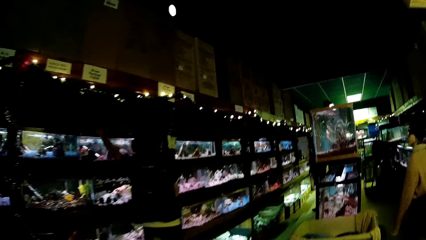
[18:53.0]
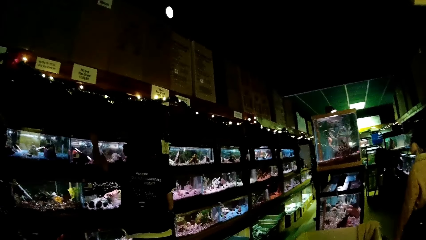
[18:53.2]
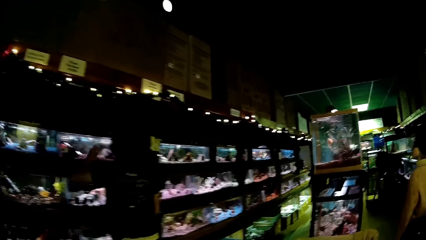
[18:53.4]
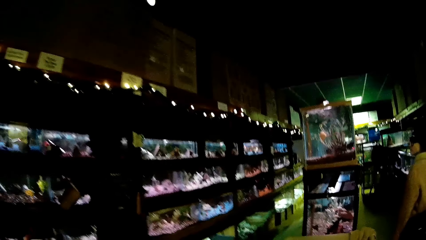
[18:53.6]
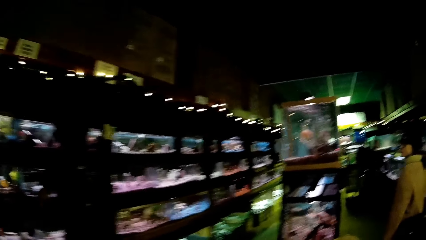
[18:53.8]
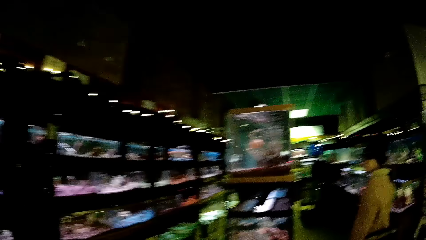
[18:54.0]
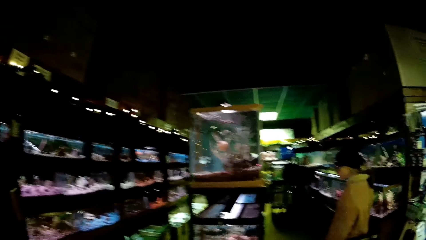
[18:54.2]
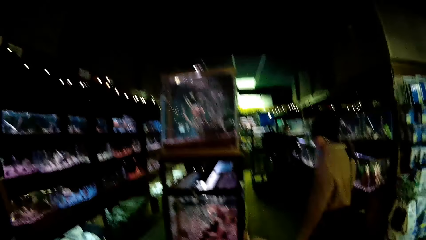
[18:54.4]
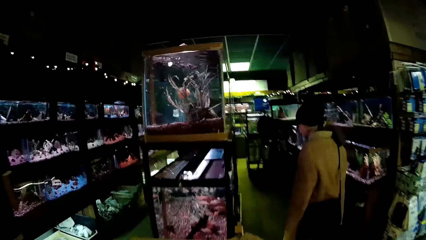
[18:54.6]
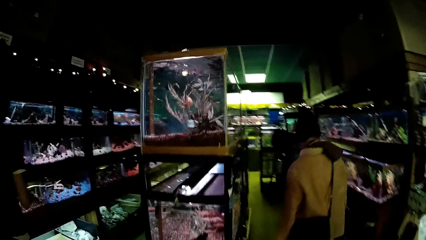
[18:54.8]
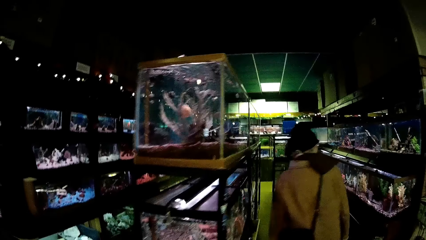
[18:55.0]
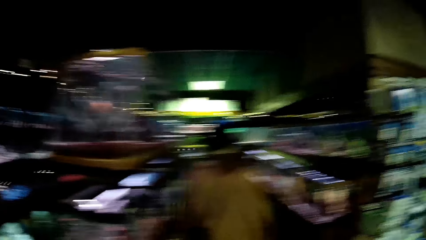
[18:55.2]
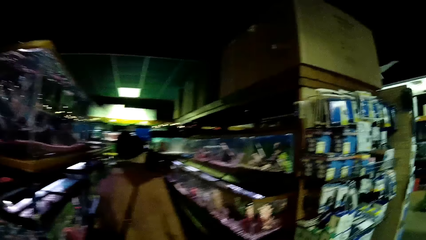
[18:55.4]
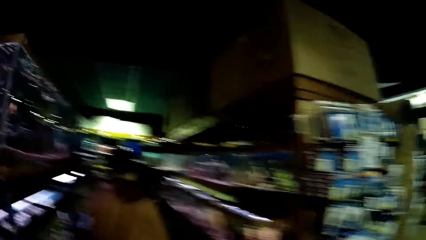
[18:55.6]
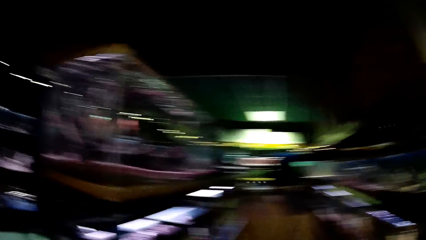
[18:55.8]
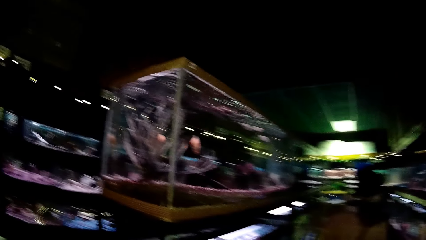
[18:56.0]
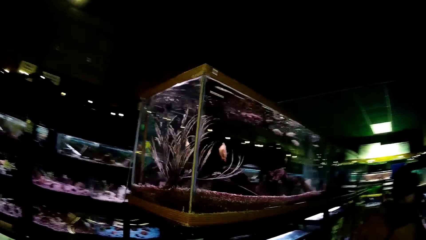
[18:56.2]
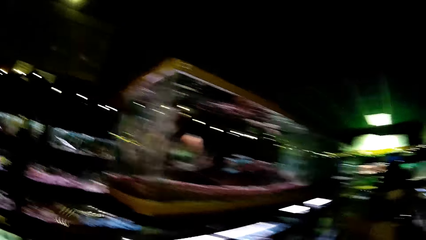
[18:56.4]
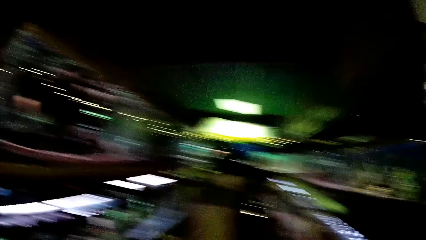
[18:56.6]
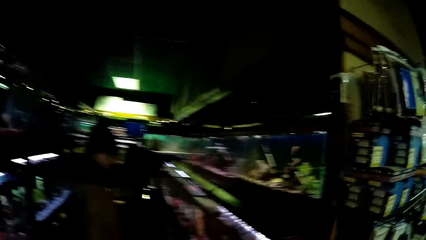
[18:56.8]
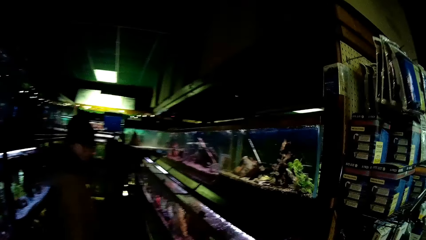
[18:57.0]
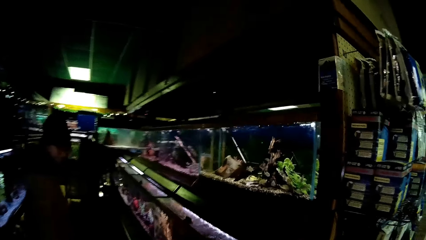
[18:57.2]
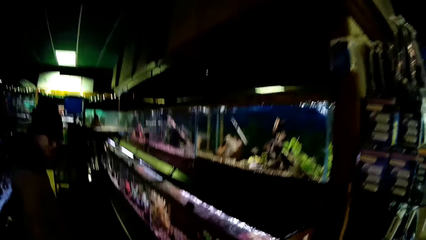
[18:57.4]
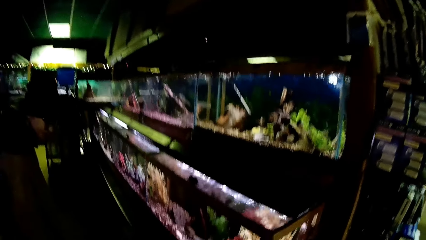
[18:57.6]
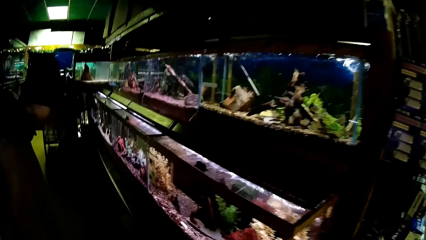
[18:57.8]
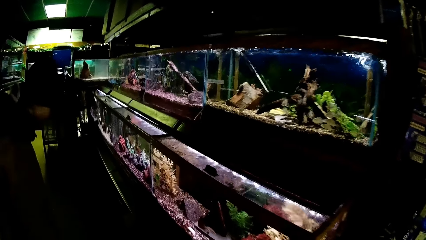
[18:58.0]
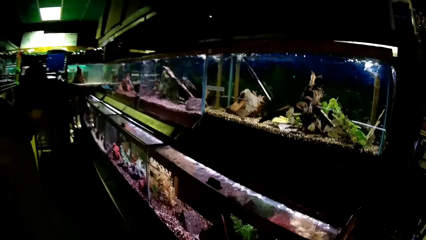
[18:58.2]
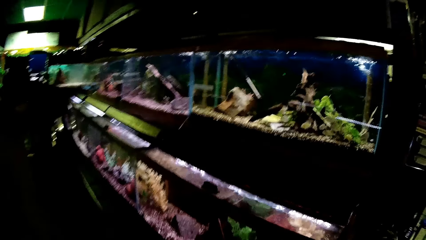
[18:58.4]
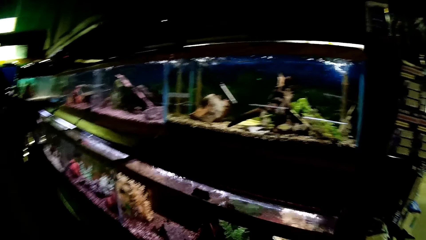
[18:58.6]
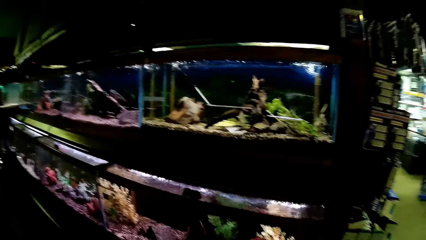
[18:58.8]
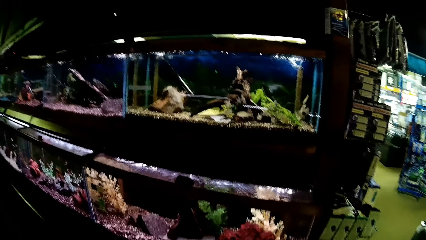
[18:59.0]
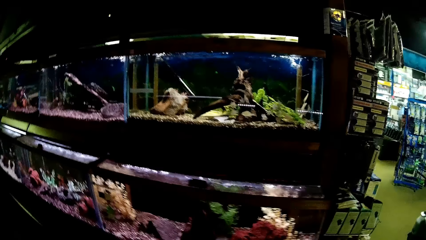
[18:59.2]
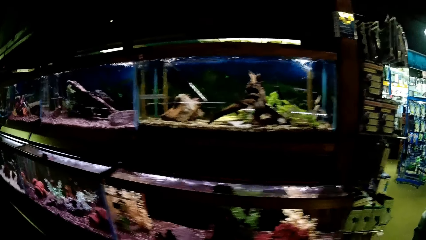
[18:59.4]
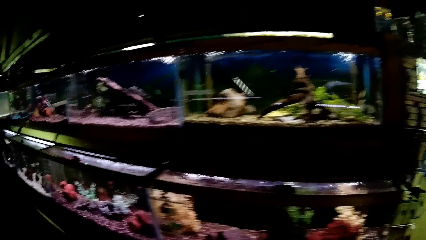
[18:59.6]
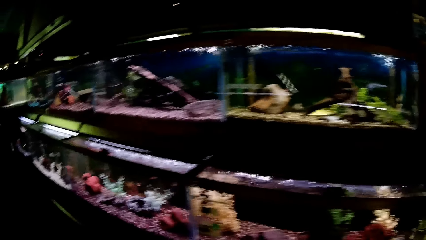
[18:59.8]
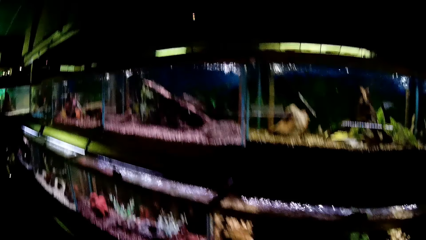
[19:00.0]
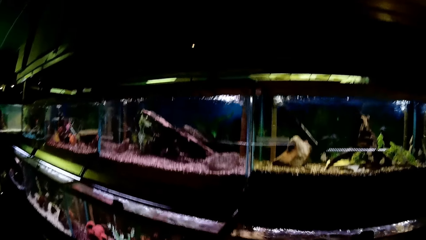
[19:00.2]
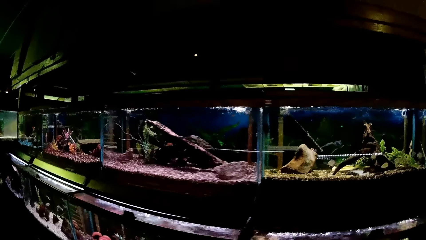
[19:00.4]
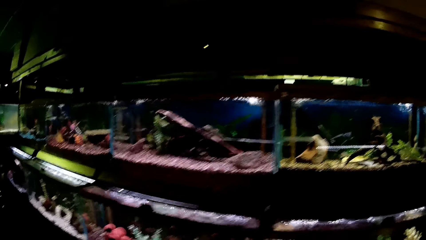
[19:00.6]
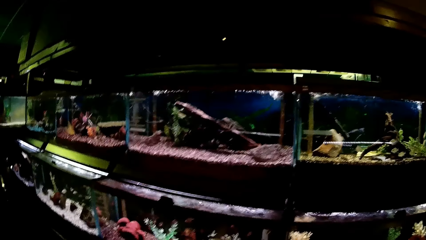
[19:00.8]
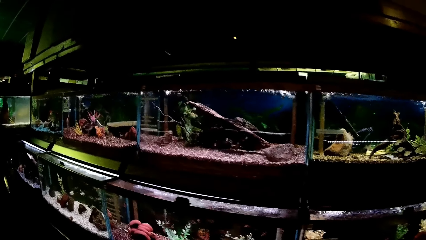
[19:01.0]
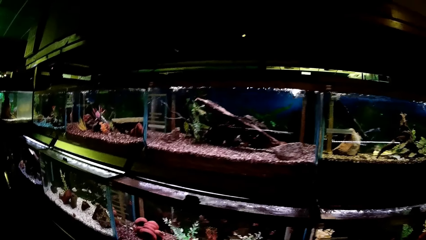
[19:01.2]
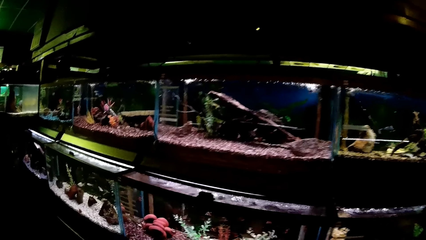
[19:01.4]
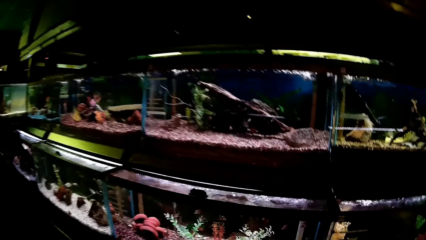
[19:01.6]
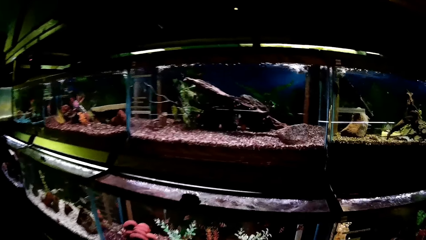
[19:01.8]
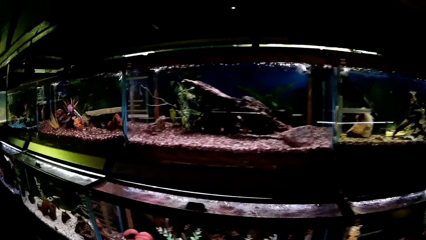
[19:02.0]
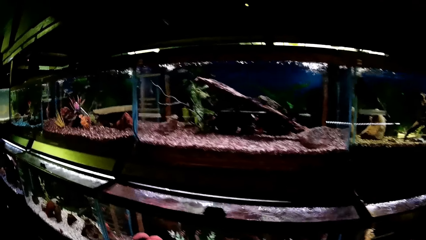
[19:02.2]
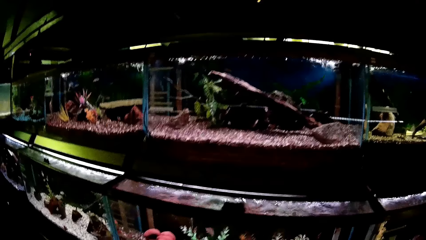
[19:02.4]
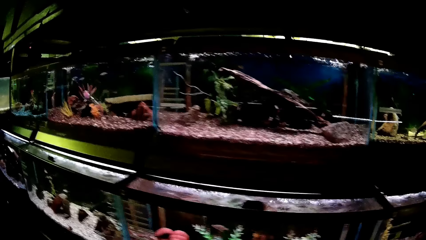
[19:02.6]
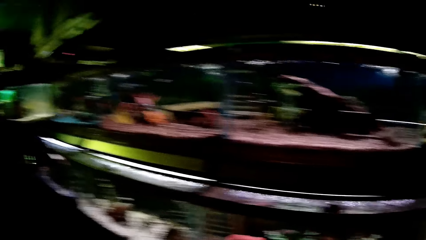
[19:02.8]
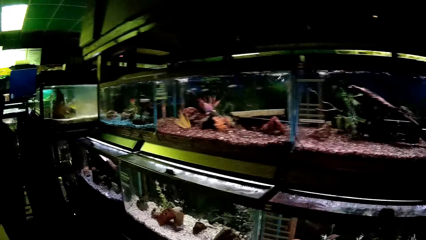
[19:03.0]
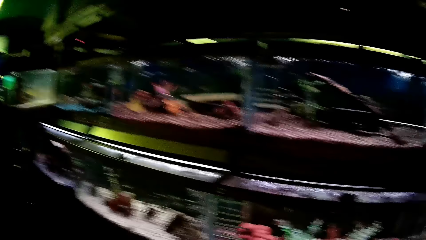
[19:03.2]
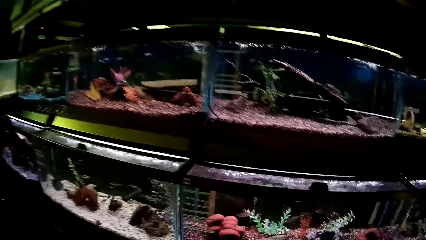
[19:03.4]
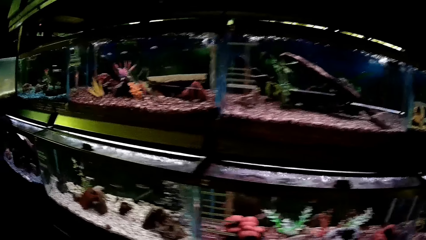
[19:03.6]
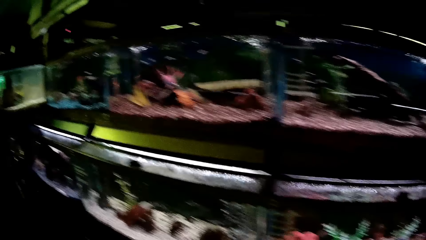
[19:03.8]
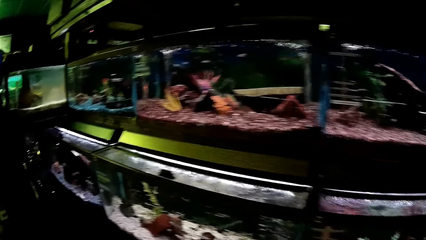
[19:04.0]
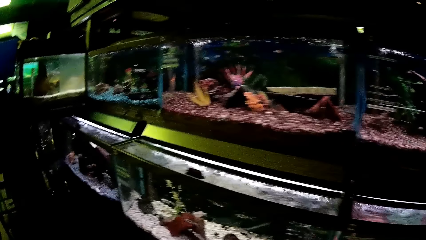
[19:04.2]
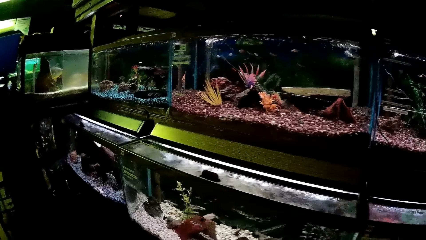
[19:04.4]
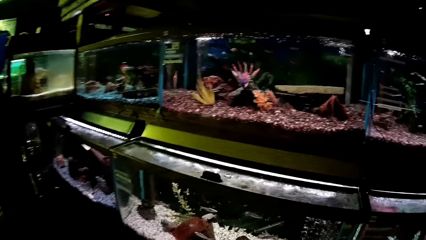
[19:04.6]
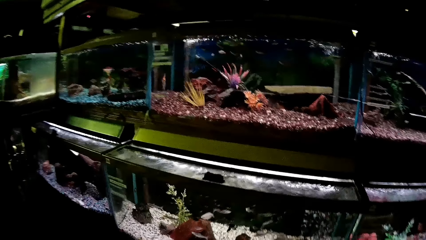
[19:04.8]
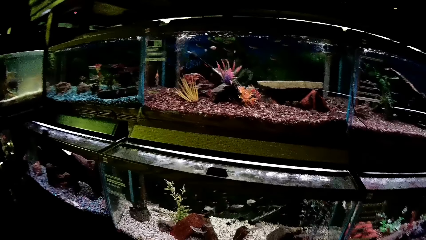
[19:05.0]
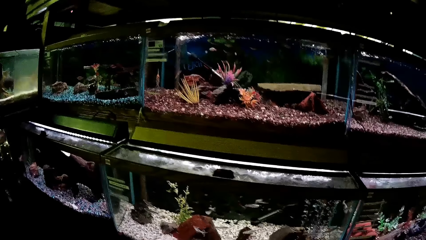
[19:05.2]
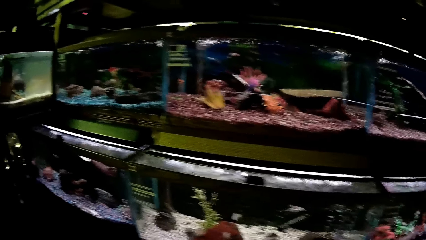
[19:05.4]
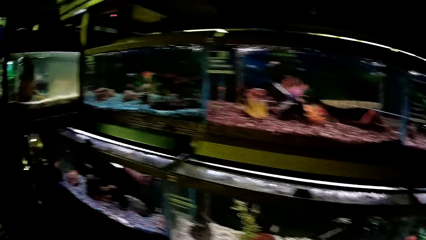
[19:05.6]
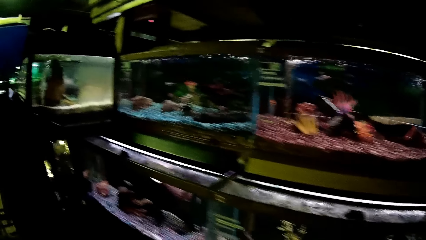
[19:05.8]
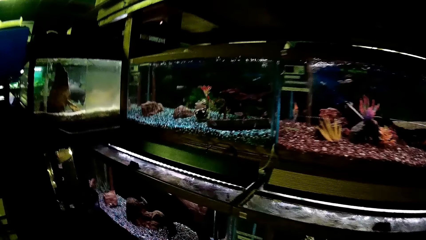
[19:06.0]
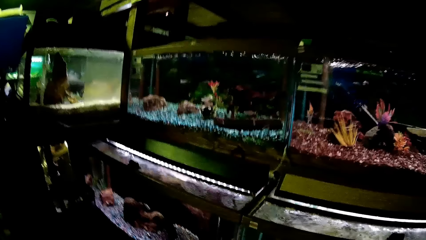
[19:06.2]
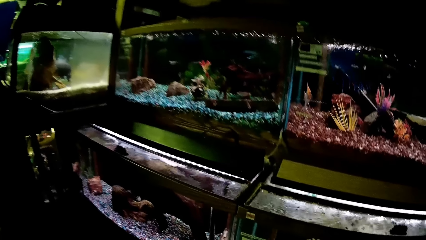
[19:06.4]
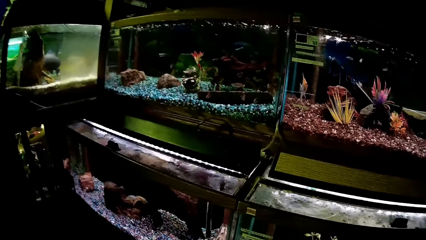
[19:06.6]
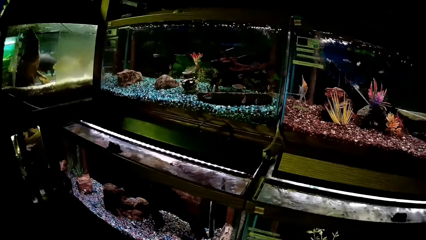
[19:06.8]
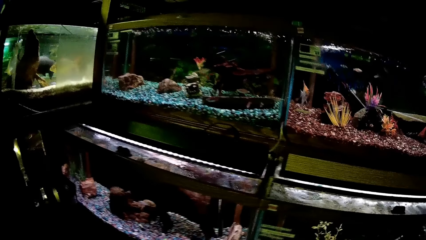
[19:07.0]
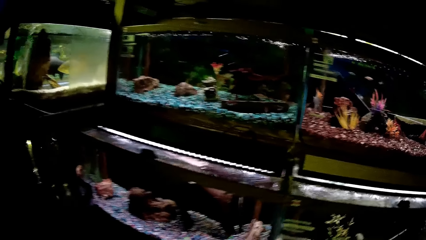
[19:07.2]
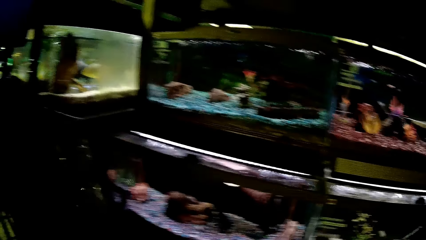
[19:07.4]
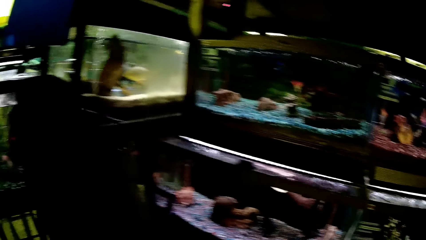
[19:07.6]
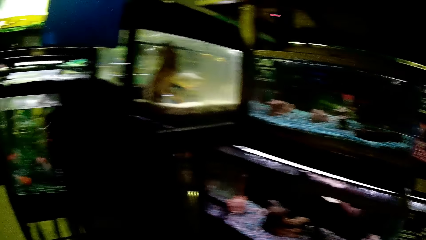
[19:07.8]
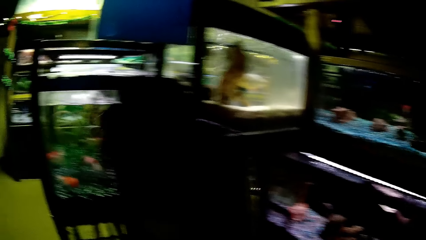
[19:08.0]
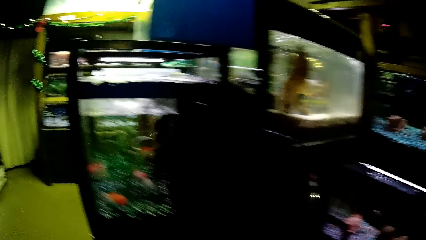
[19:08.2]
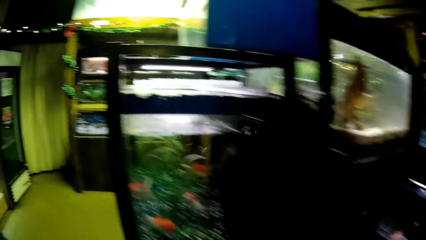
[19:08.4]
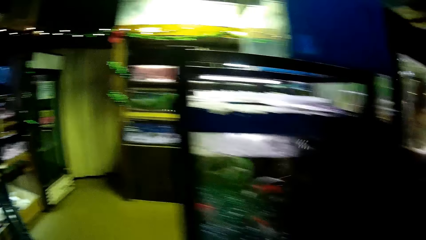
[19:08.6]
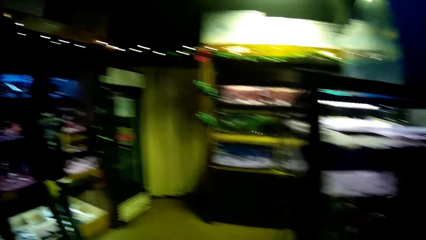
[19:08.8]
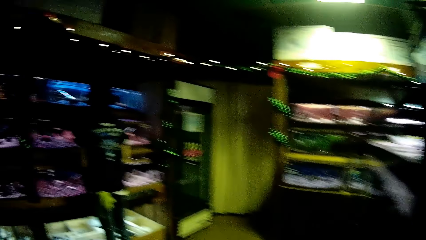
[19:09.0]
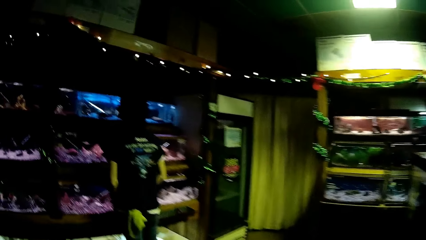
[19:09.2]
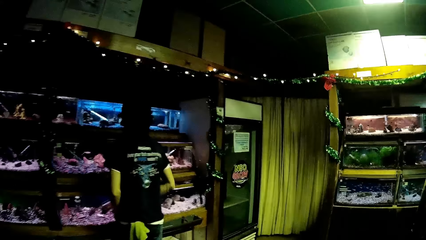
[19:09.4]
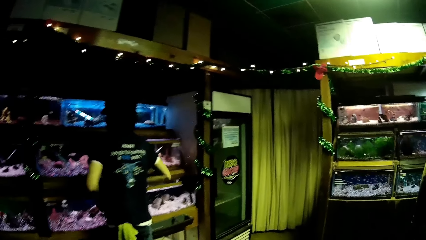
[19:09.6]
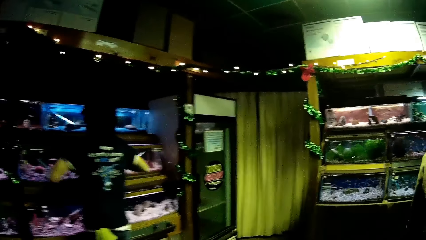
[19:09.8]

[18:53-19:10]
A man climbs down from the platform. The camera wearer walks towards the man. The man walks along the aisle. The camera wearer views aquariums along the supermarket. They walk around the supermarket.
